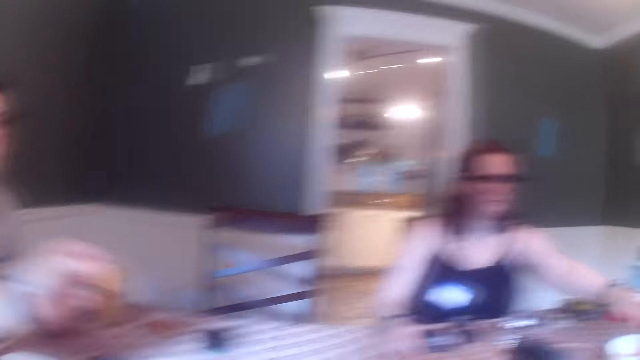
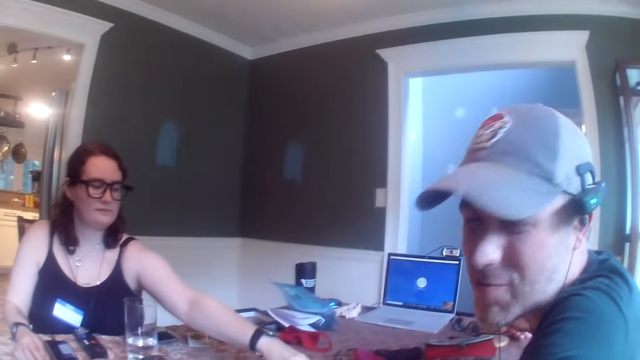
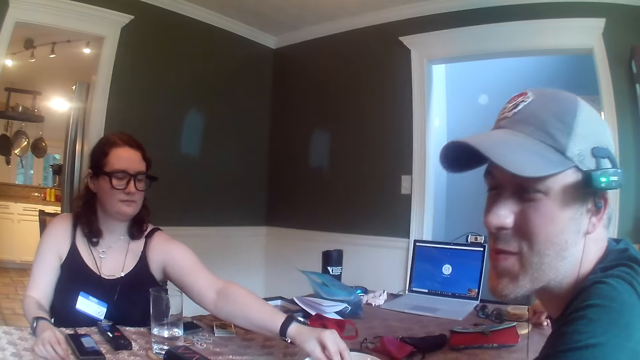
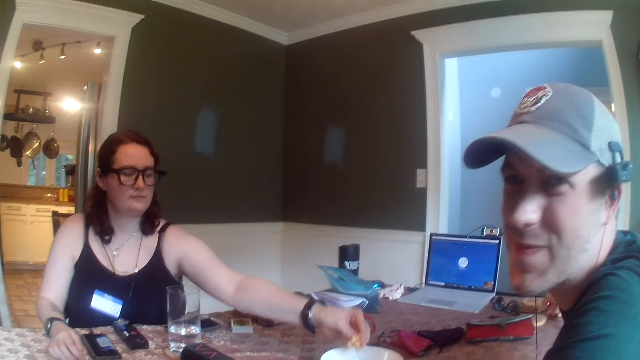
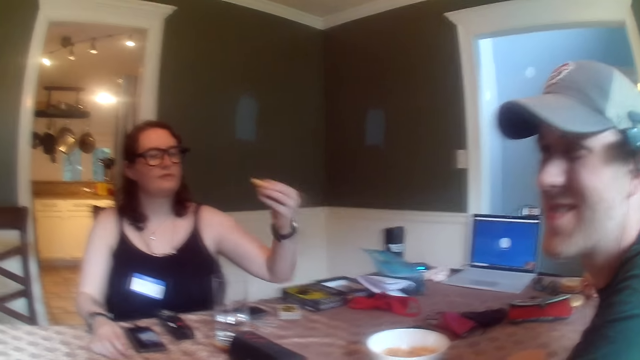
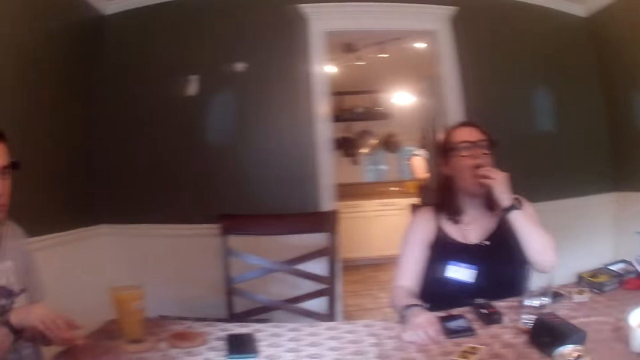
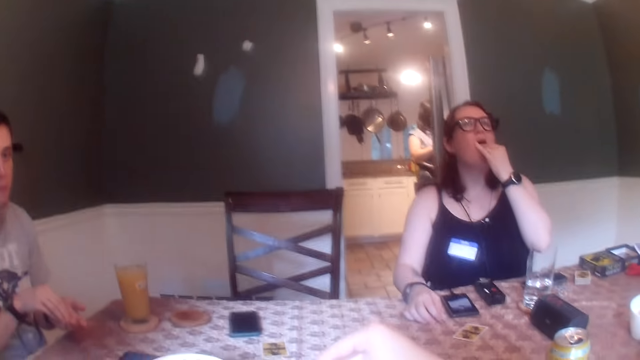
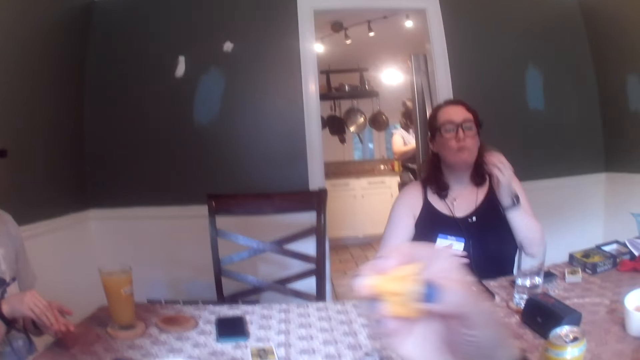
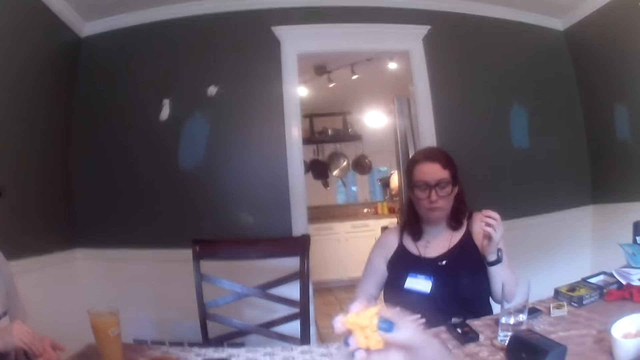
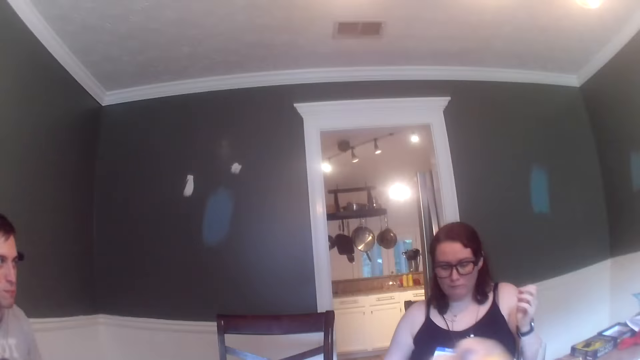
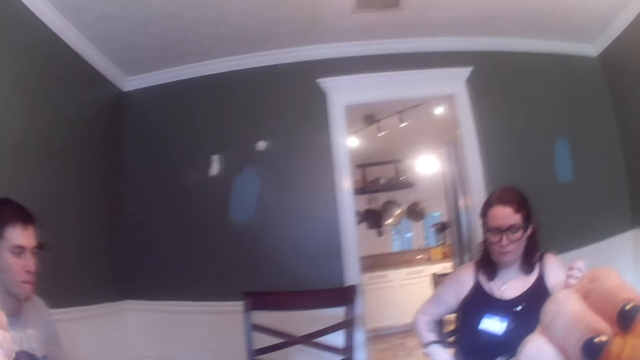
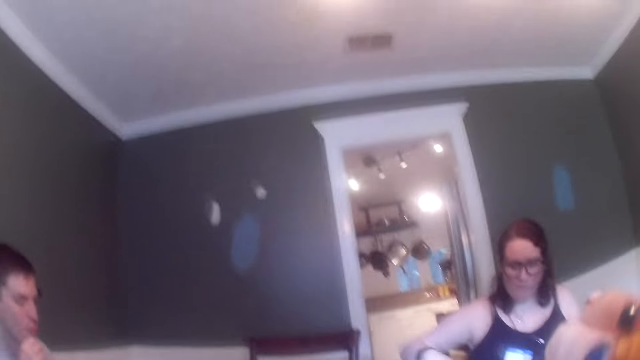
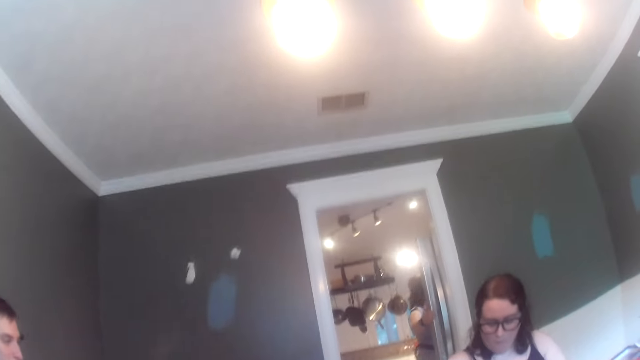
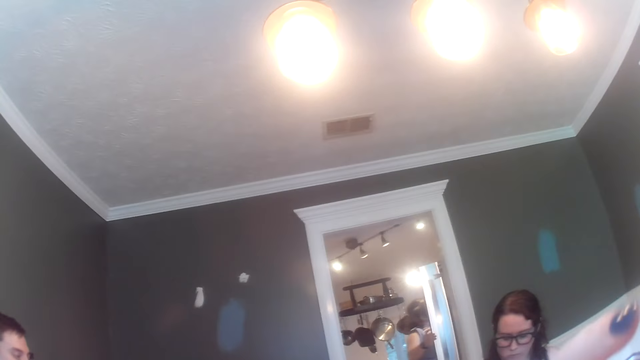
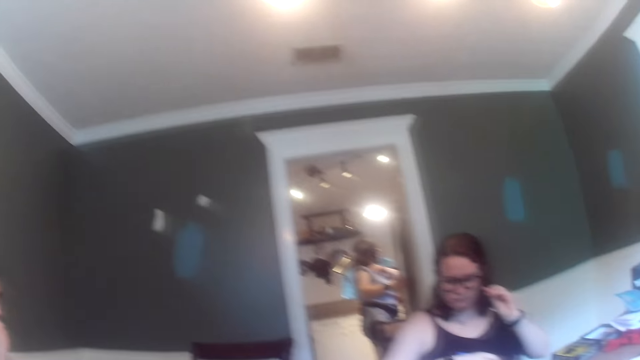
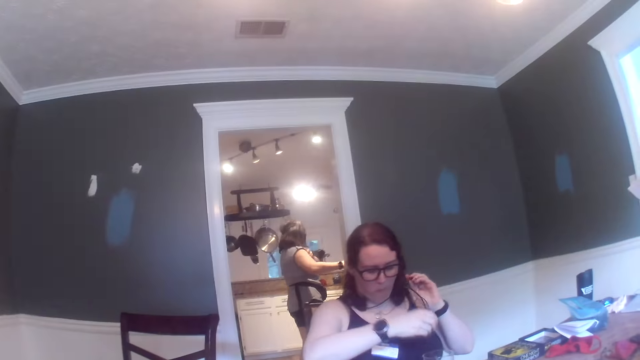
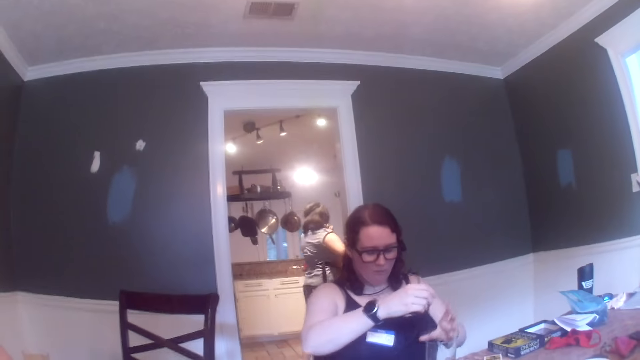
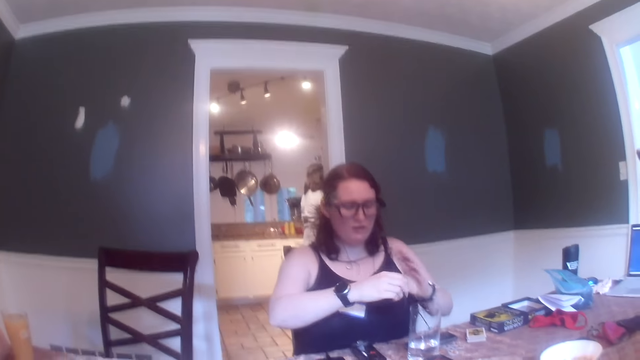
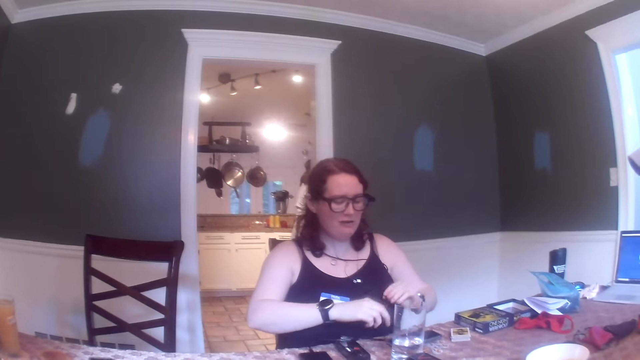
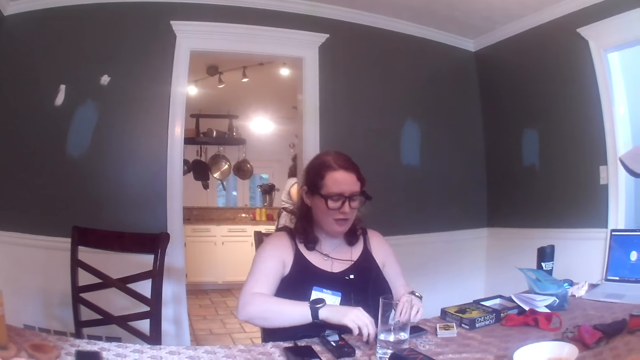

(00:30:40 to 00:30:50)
A man interacts with the camera wearer. The man picks a snack. A woman eats some cheese puffs from a plate on the table with her left hand. The woman picks snacks. The camera wearer interacts with the man. They pick snacks. Another woman closes the fridge door. The other woman adjusts the wire or camera cables on her body with both hands.

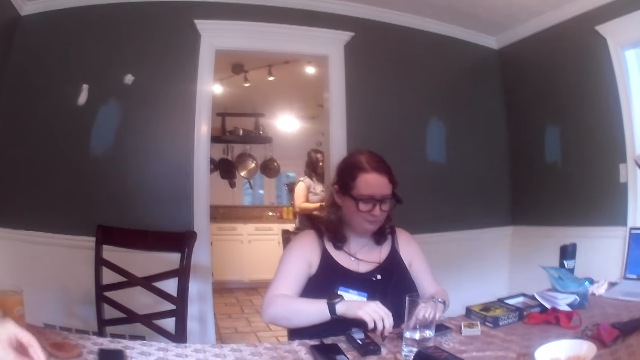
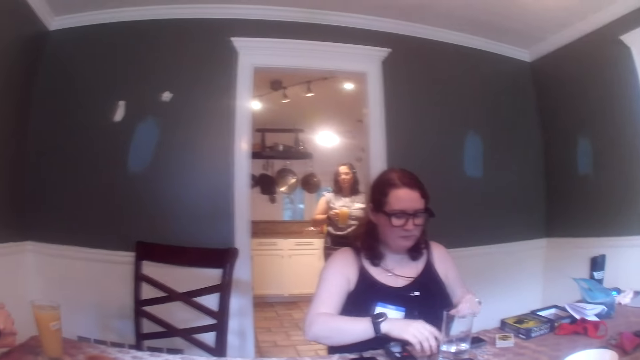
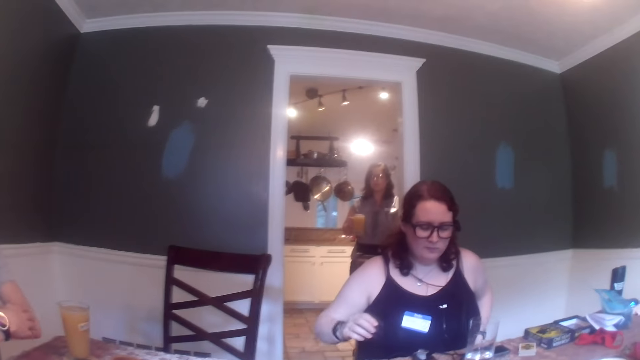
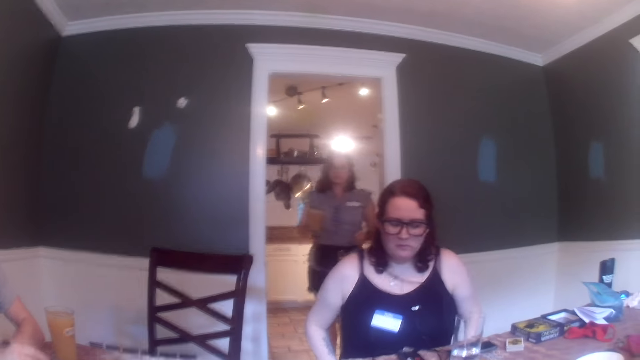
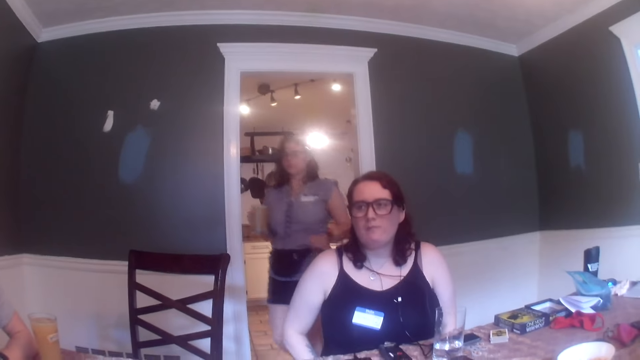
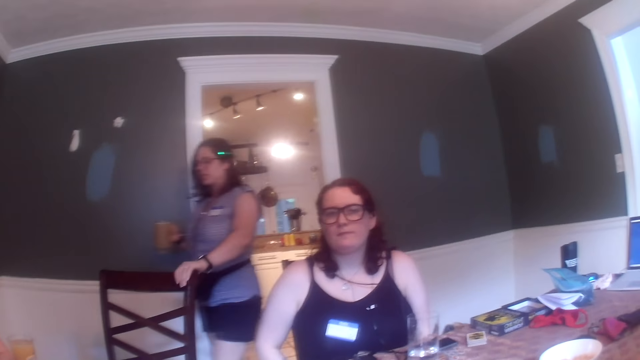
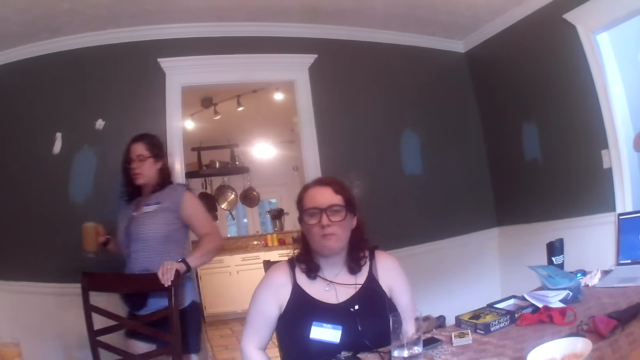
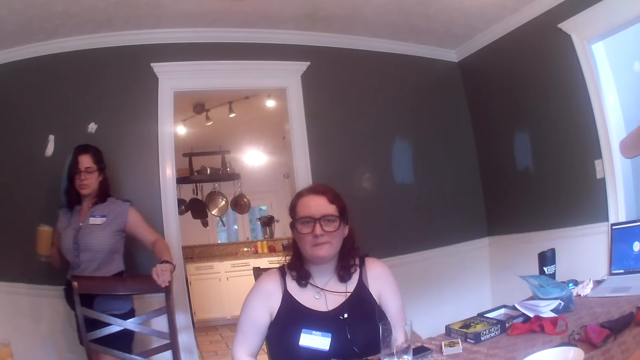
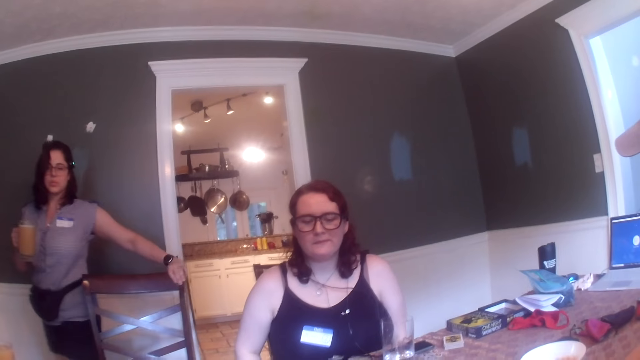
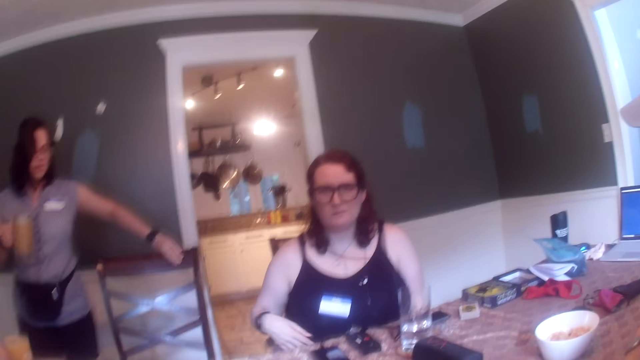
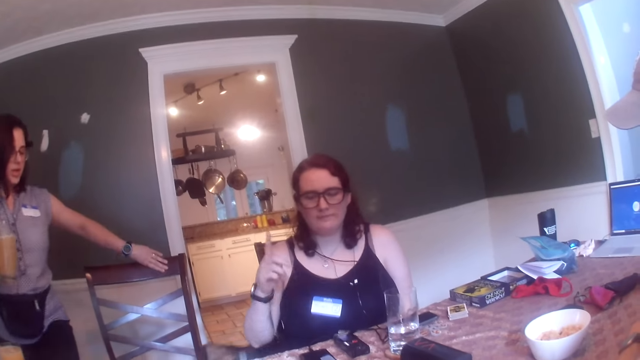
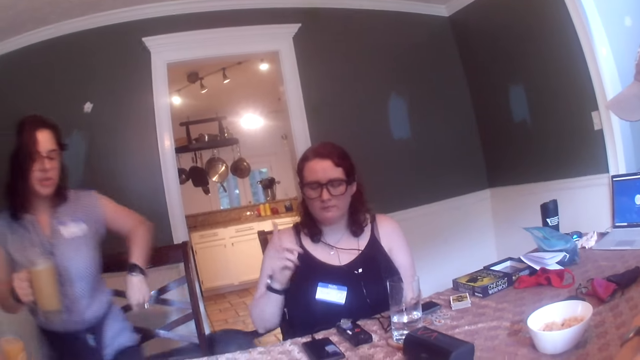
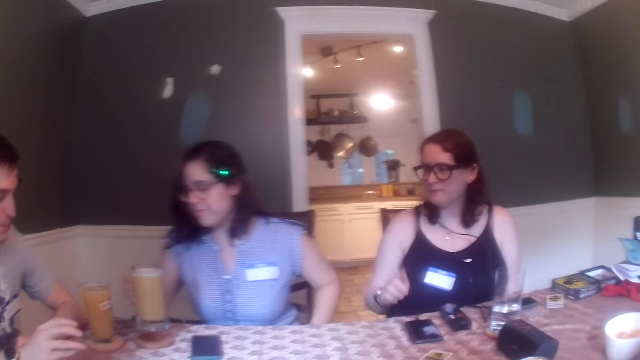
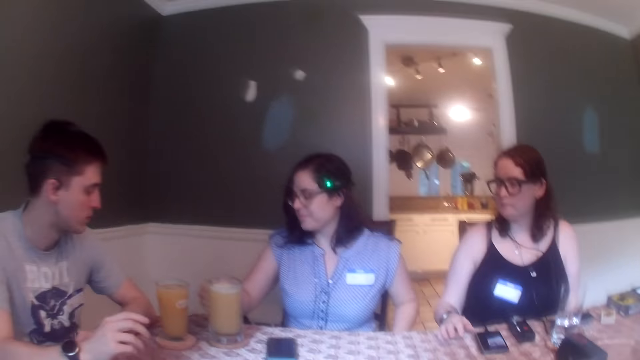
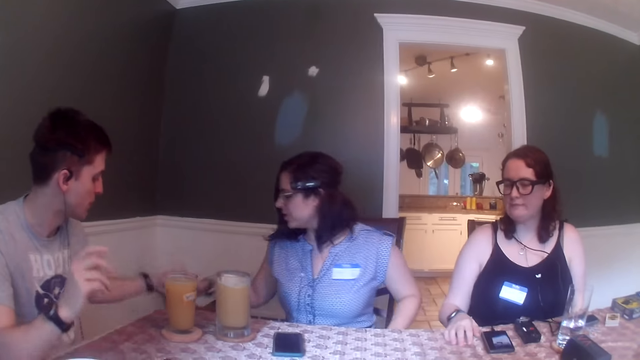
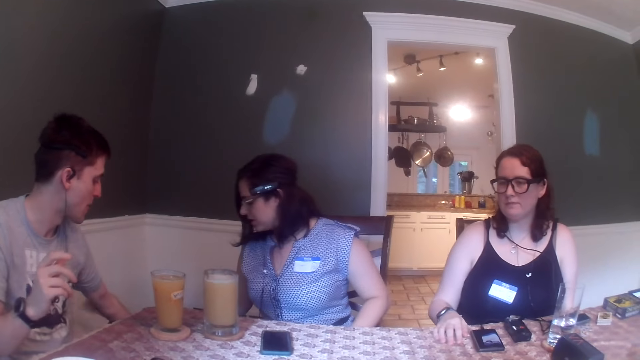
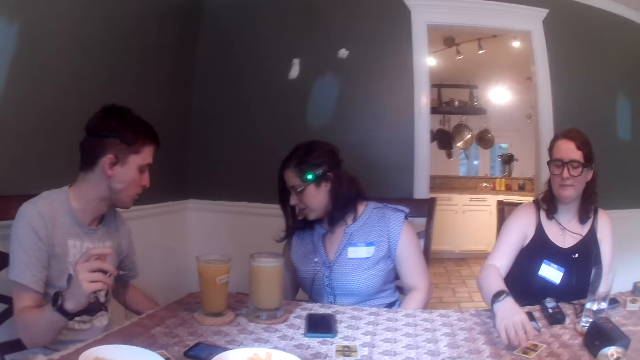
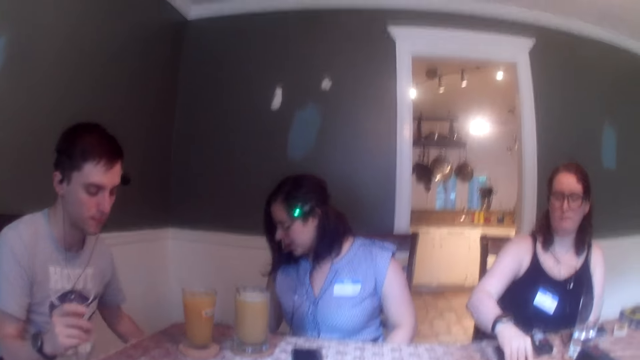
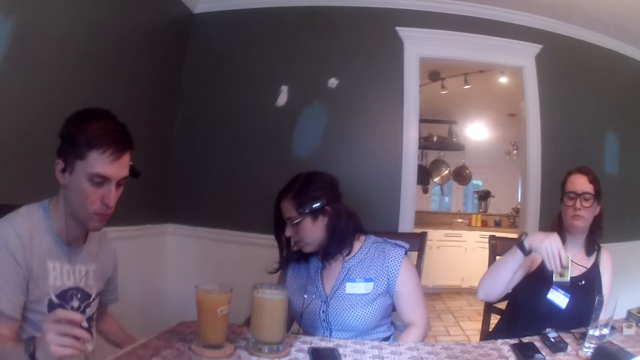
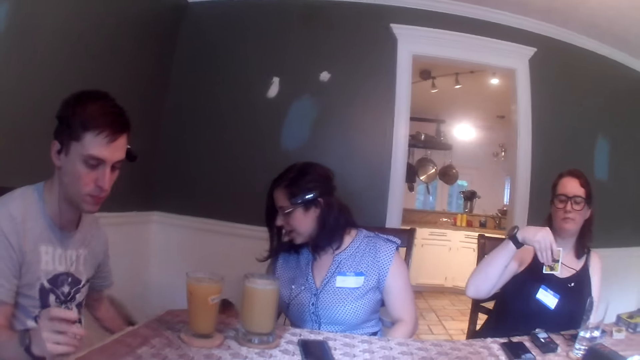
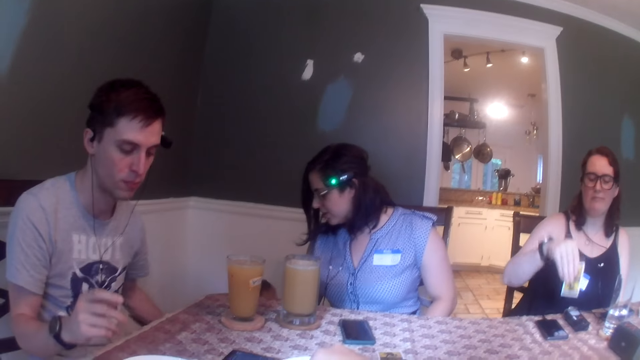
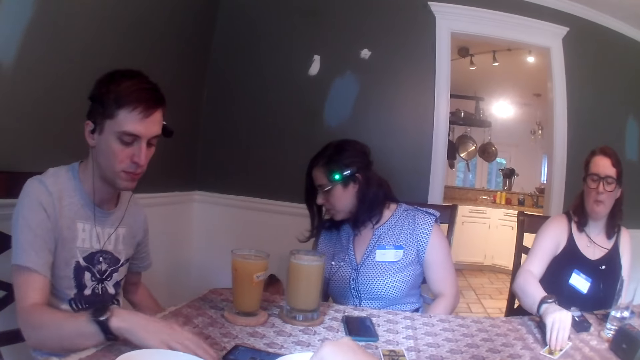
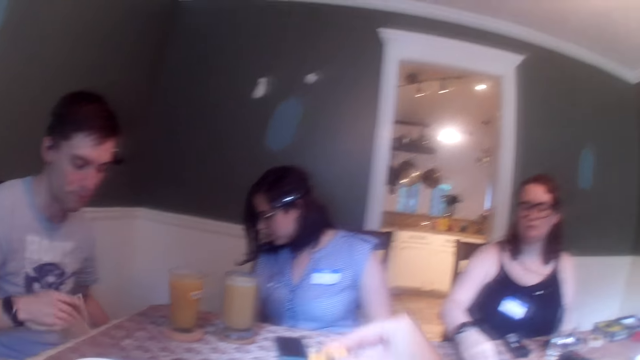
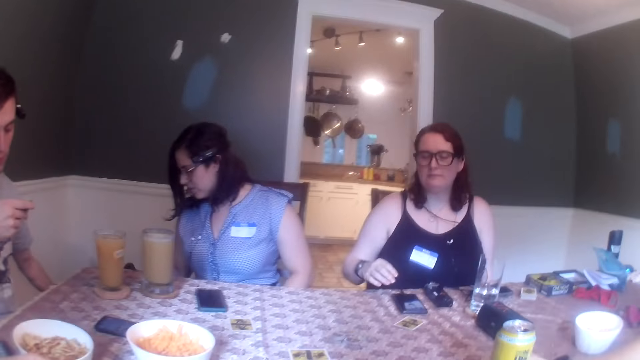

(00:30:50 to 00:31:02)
A woman walks in the house. The woman touches the chair with her left hand. The woman pulls the seat. The woman sits on the chair. A man interacts with a dog. The woman places a mug on the table. The woman interacts with the dog. The woman and the man pat the dog. Another woman picks a card from the table with her right hand. The second woman stares at the card. The second woman drops the card on the table with her right hand. The camera wearer picks snacks. The second woman moves the card on the table with her right hand. The man takes a card from the table with his right hand. The man stares at the card.
